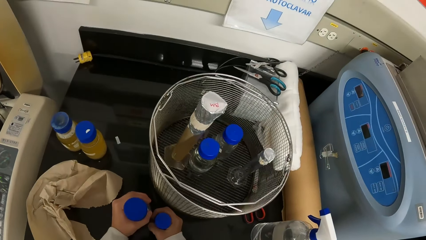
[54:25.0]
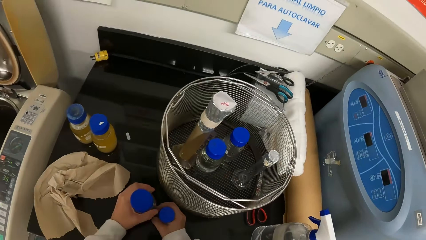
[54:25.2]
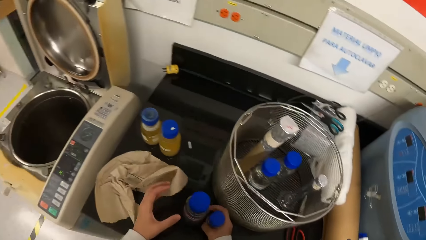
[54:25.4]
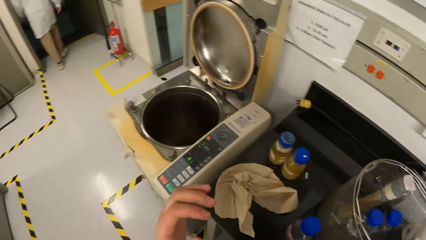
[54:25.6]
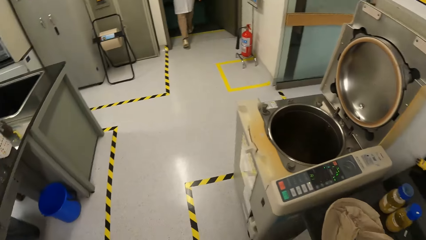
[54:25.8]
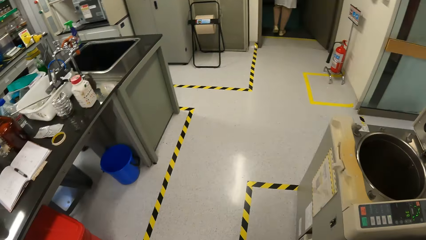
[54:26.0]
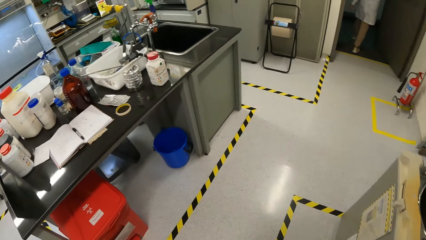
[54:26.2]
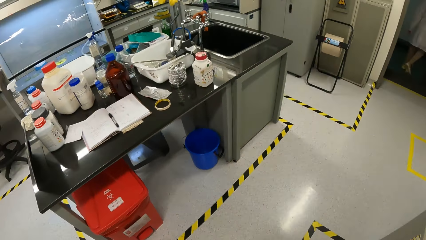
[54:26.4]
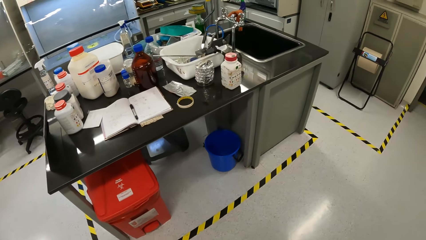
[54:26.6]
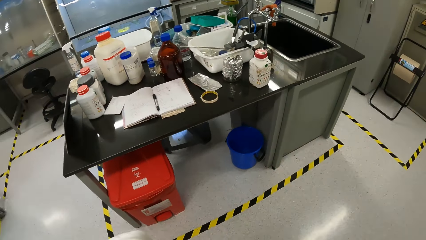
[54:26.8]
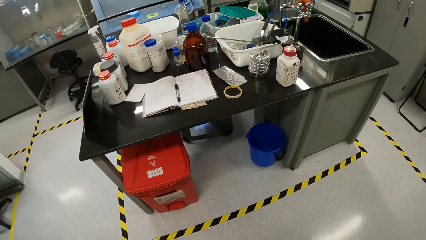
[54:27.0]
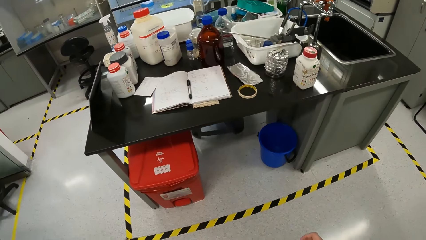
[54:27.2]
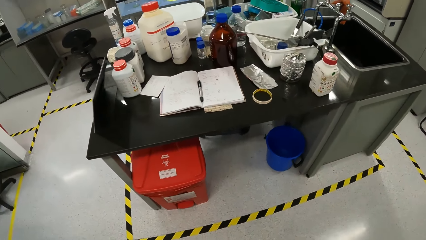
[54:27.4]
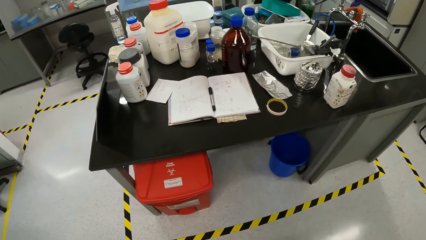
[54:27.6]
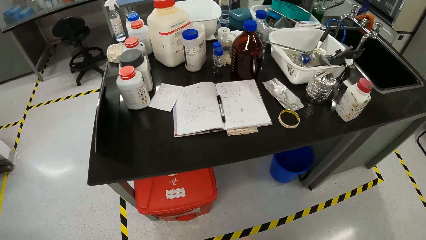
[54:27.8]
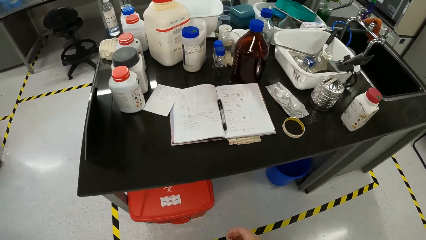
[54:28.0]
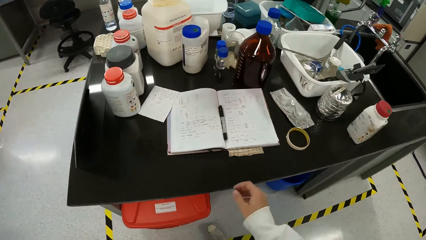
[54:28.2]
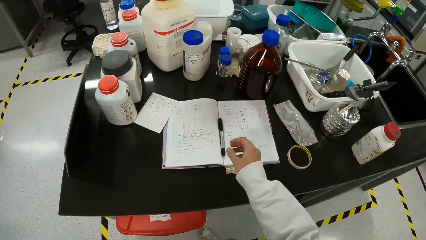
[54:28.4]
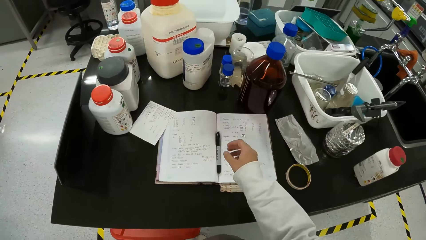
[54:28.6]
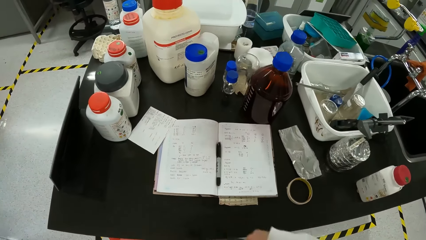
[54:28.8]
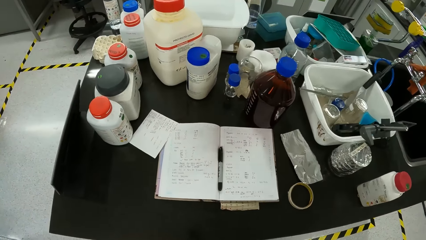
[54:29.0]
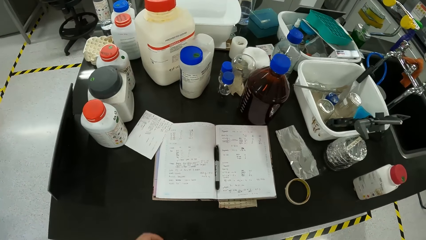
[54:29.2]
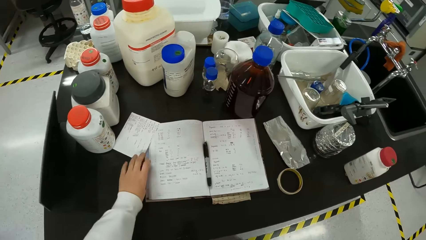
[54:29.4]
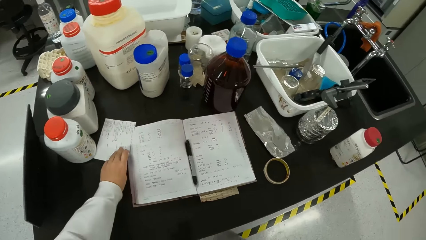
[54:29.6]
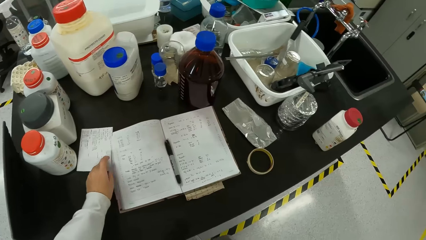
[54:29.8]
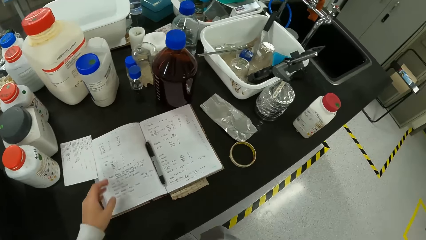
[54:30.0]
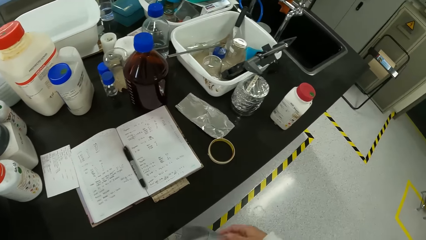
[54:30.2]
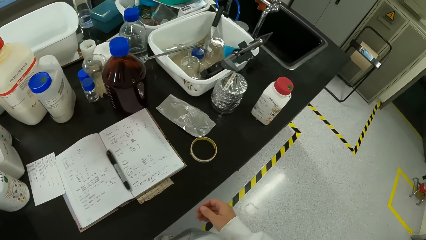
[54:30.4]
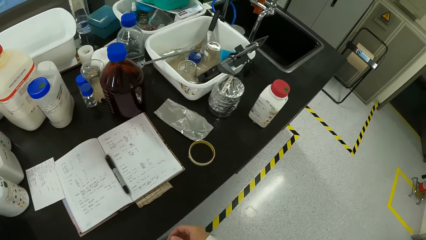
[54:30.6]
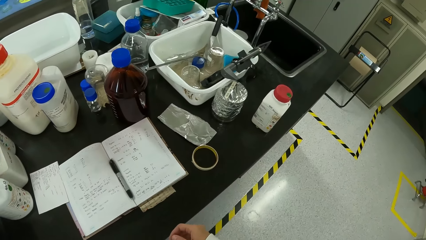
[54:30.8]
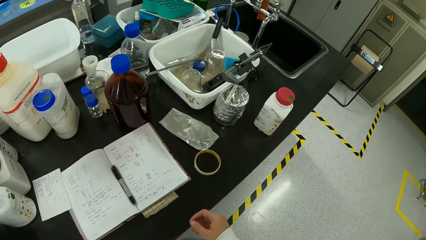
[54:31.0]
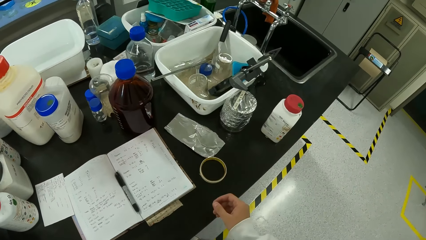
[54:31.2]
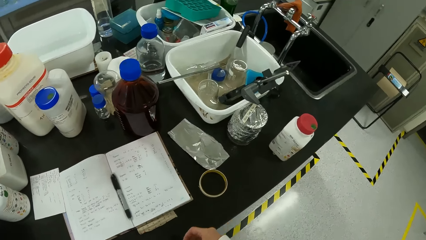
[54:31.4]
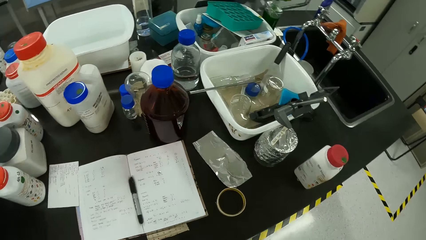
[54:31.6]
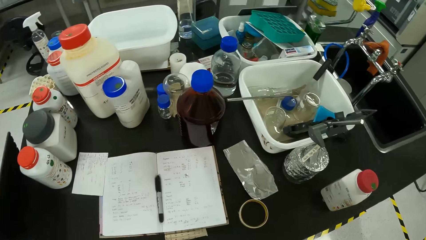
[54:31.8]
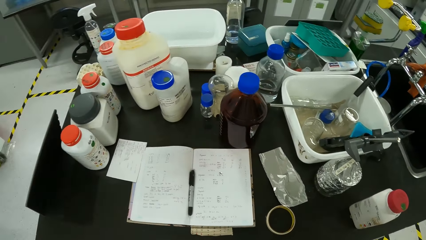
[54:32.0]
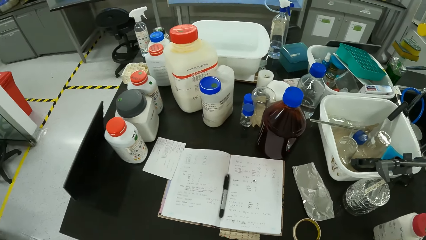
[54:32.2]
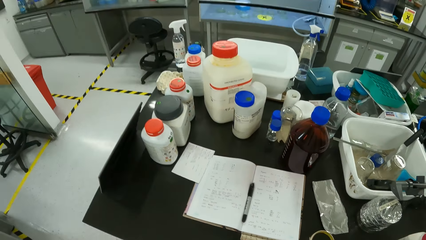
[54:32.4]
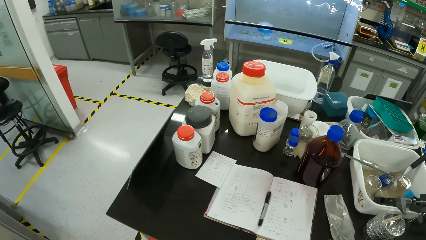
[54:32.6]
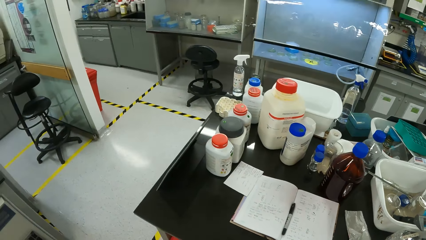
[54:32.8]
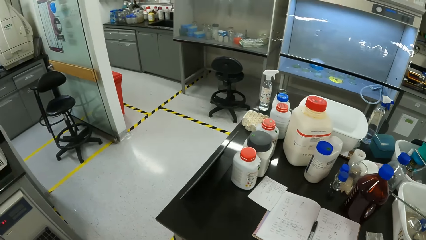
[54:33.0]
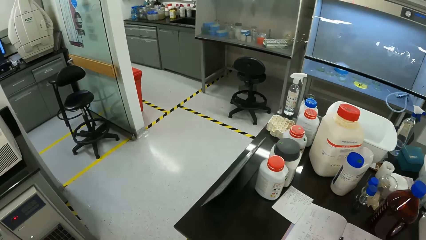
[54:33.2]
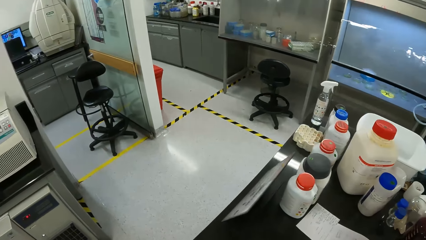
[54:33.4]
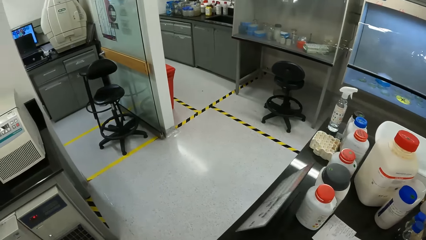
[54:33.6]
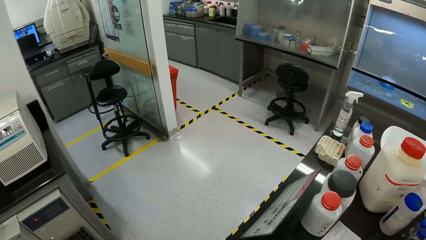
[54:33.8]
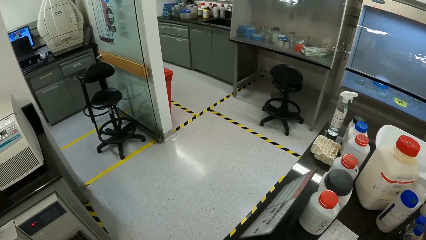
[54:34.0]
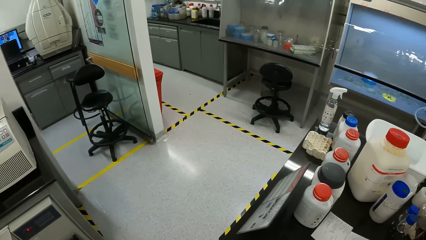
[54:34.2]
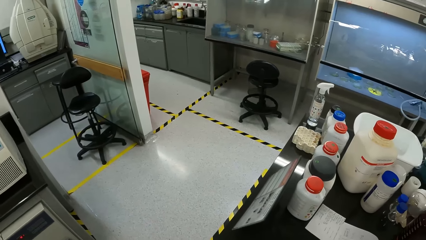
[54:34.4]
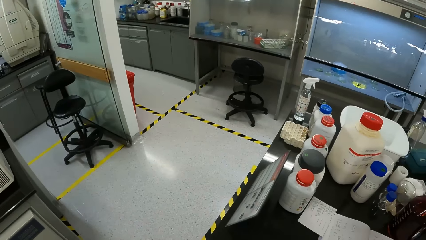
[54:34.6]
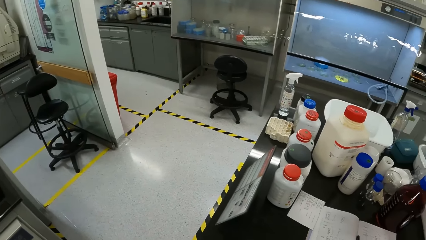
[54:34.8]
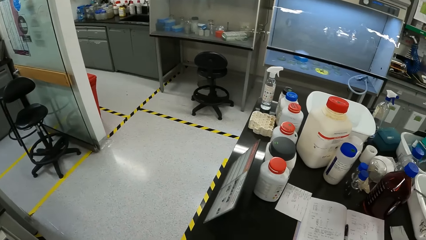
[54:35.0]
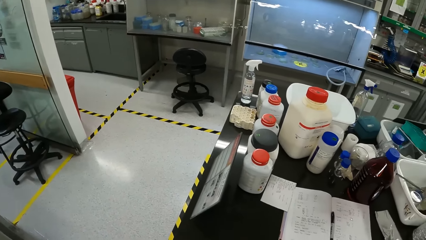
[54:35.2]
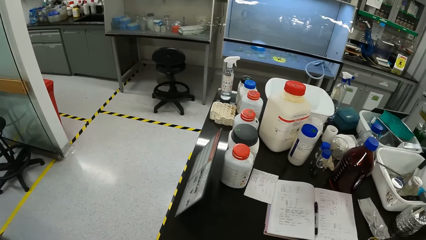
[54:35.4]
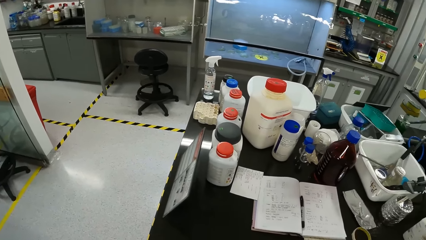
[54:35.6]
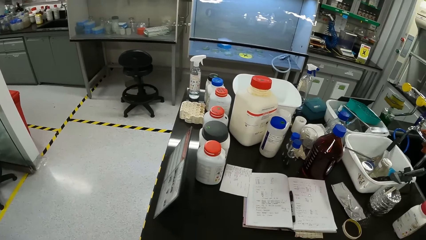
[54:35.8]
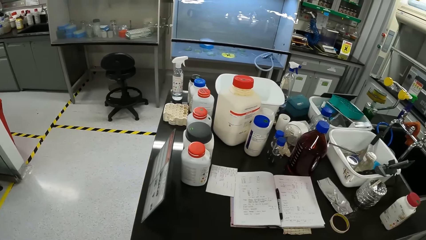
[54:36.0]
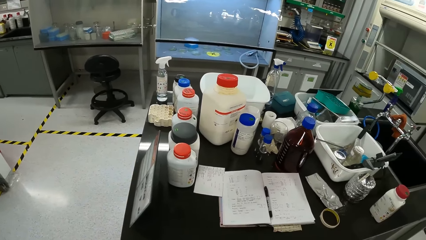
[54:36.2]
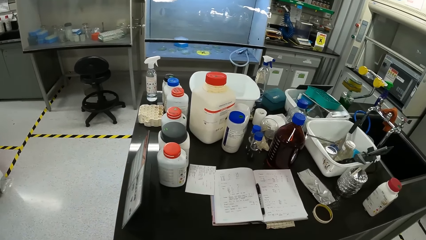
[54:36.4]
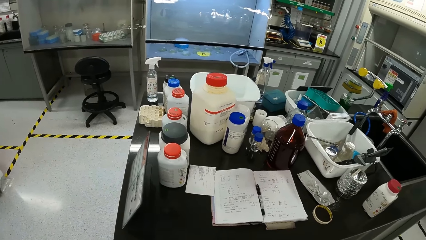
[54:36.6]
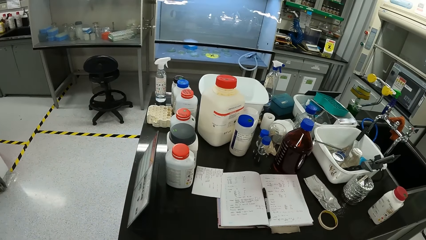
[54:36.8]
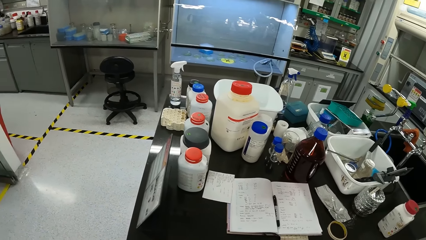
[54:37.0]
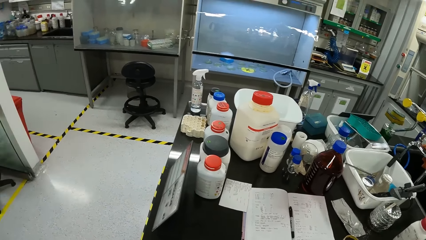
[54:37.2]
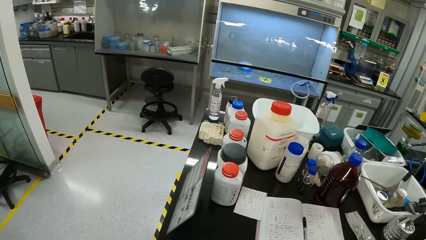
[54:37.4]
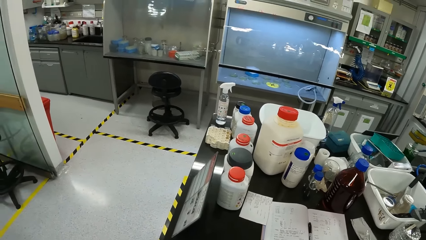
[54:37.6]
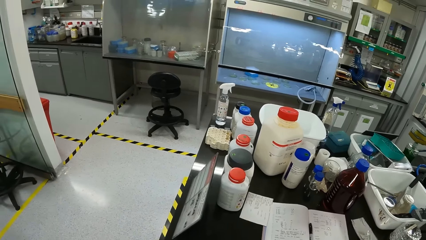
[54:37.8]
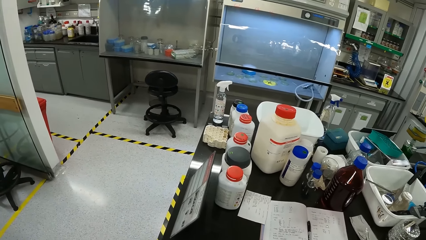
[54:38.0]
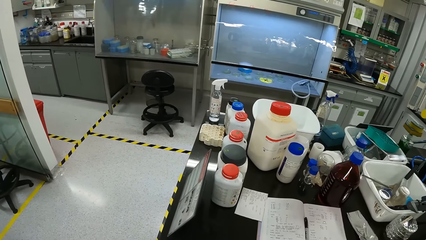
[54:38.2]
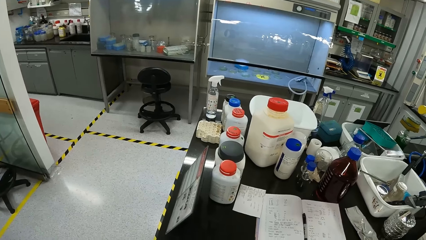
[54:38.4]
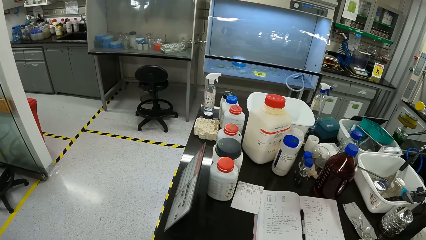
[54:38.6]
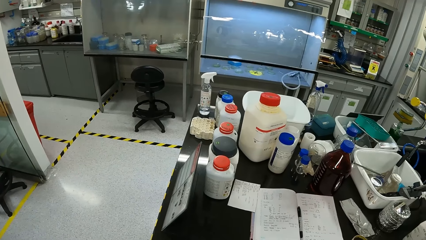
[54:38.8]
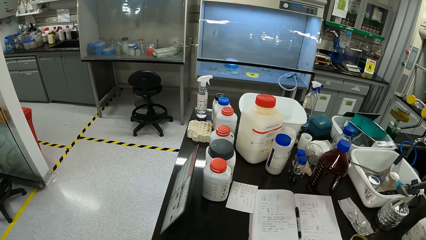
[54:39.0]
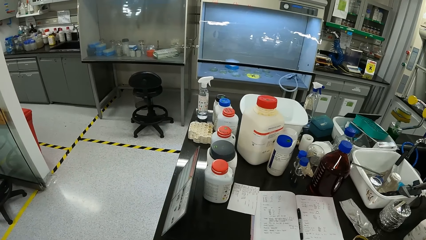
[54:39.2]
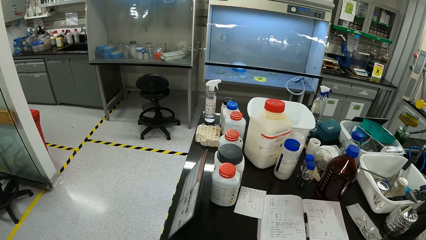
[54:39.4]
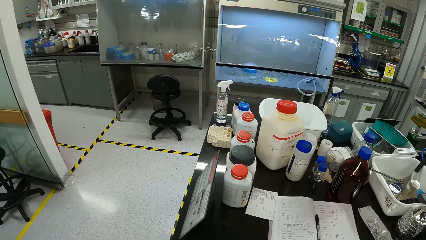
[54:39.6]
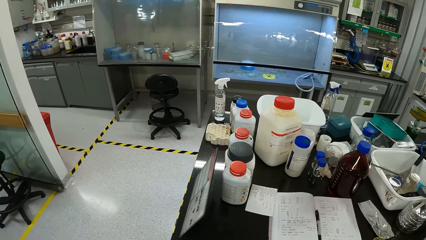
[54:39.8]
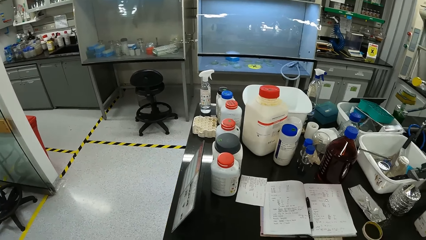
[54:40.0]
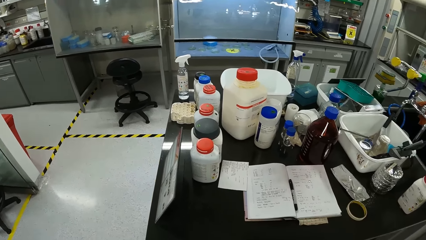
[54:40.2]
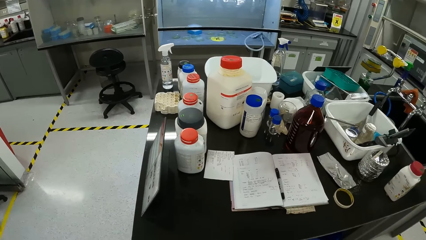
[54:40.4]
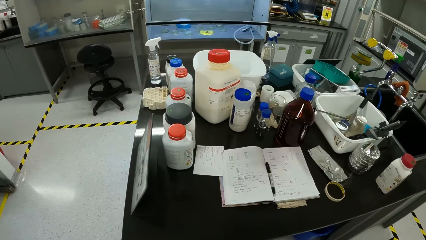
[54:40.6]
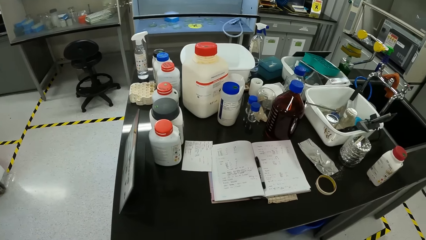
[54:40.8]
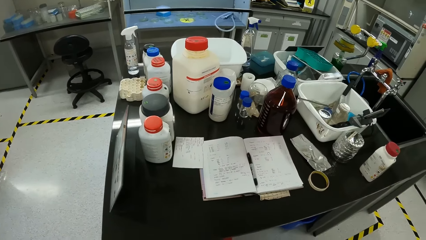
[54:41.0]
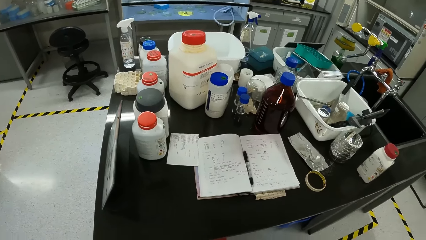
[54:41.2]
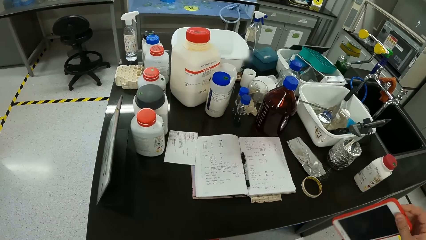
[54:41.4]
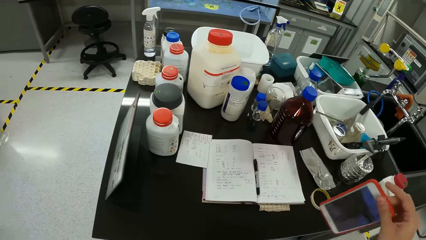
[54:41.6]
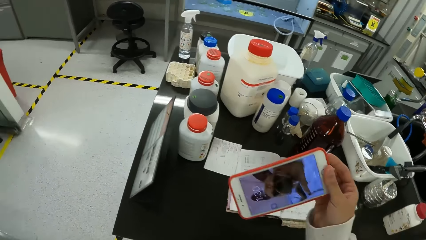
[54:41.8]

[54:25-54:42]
The camera wearer touches the liquids. They hold a bottle. They walk around the laboratory. They touch the paper. They look around the laboratory.
